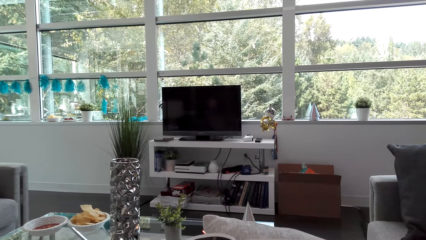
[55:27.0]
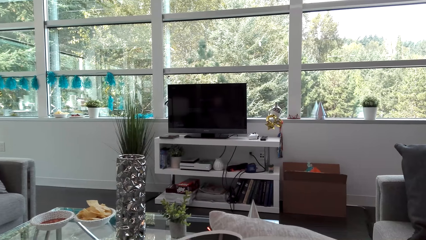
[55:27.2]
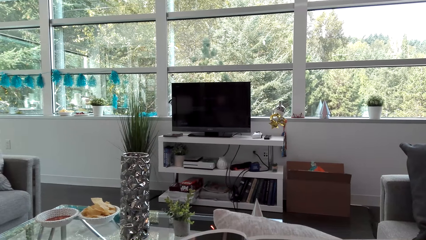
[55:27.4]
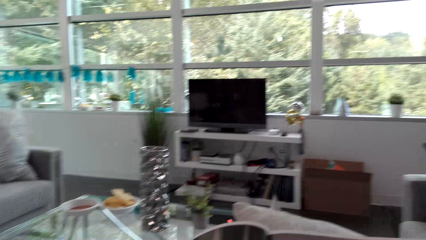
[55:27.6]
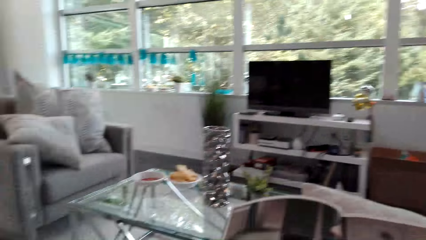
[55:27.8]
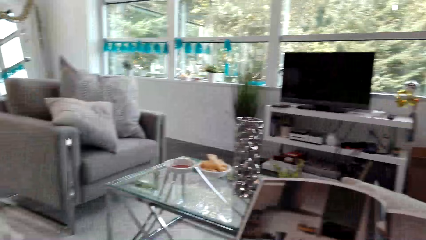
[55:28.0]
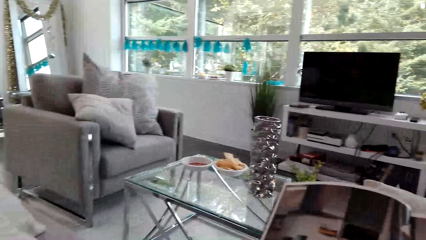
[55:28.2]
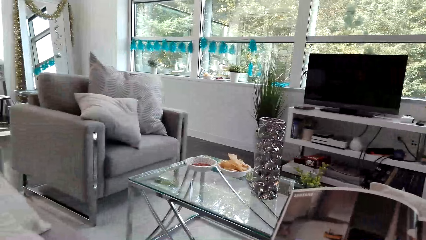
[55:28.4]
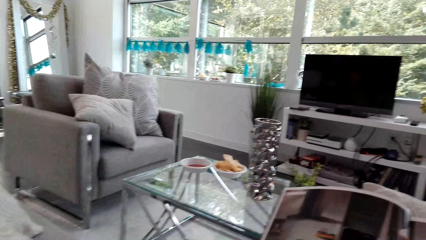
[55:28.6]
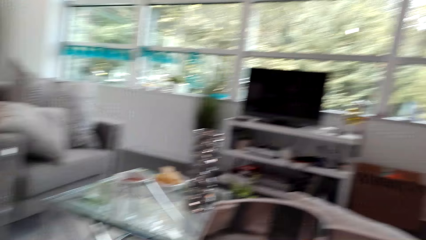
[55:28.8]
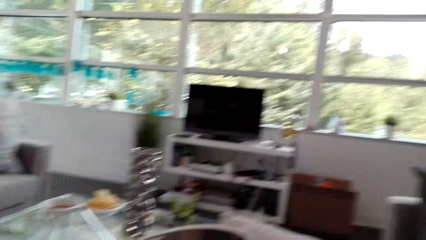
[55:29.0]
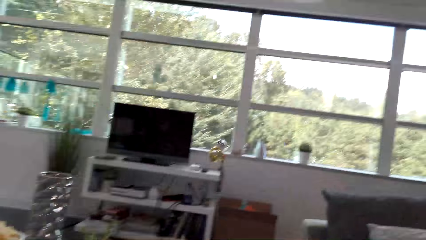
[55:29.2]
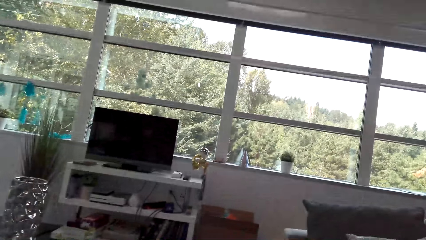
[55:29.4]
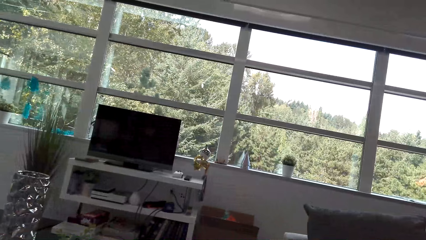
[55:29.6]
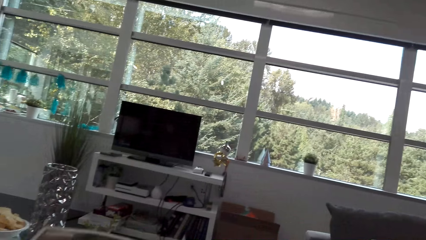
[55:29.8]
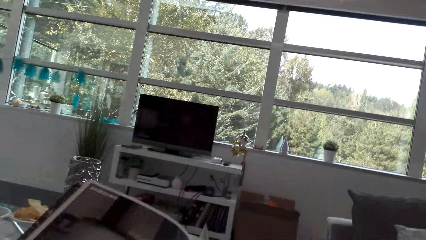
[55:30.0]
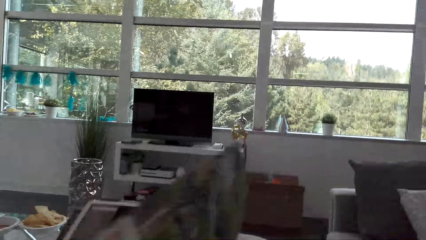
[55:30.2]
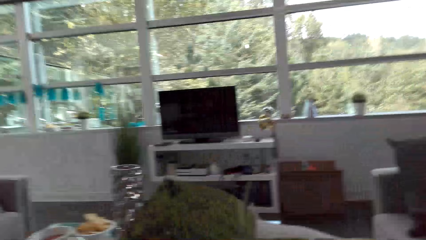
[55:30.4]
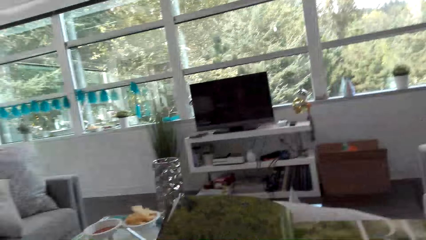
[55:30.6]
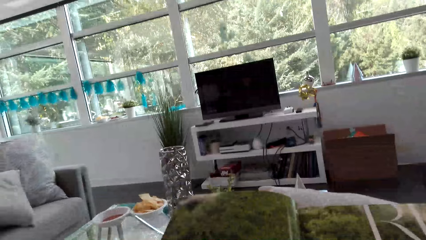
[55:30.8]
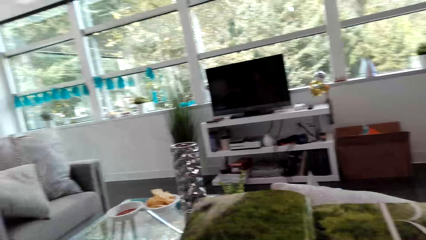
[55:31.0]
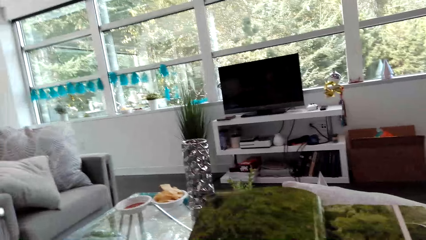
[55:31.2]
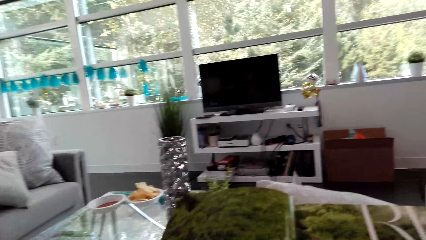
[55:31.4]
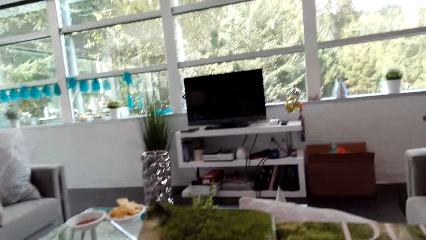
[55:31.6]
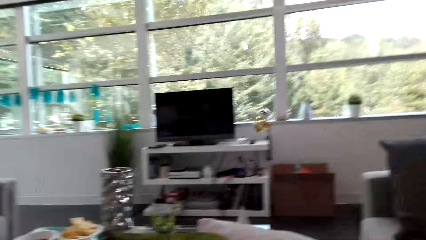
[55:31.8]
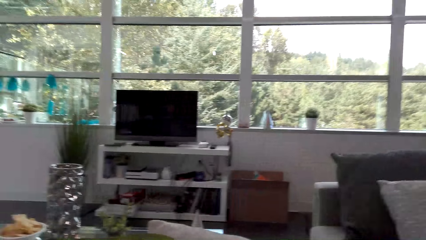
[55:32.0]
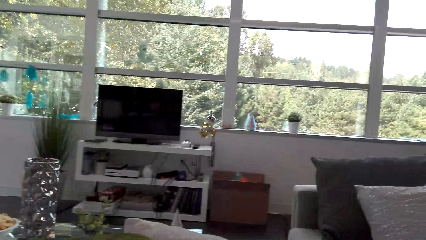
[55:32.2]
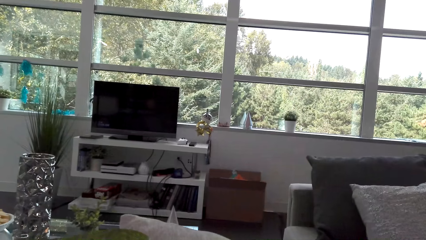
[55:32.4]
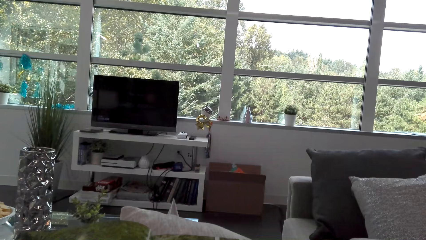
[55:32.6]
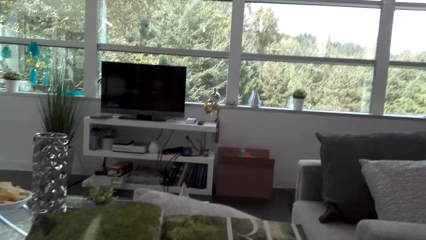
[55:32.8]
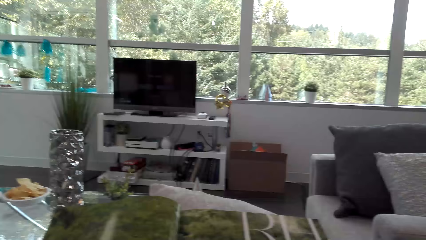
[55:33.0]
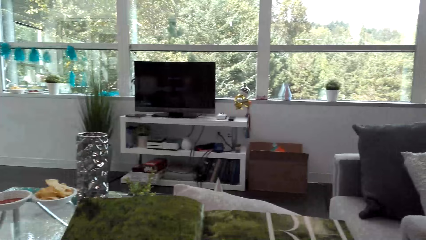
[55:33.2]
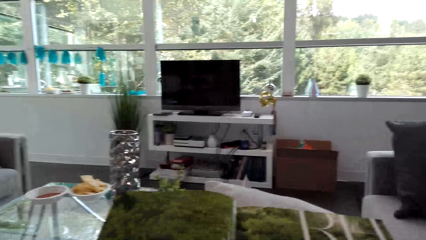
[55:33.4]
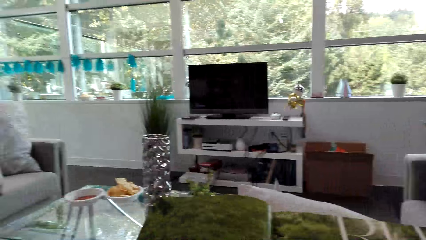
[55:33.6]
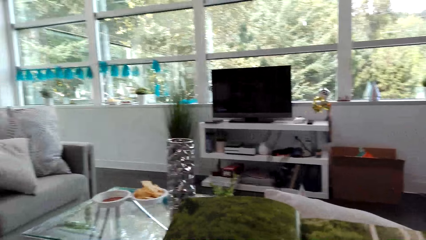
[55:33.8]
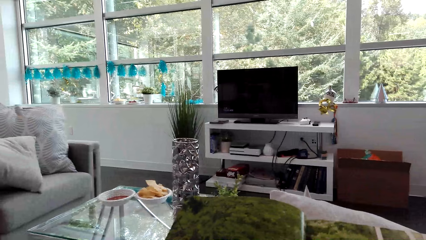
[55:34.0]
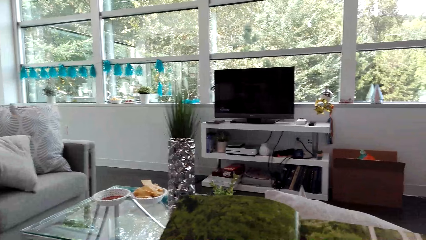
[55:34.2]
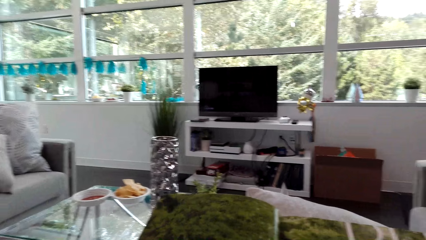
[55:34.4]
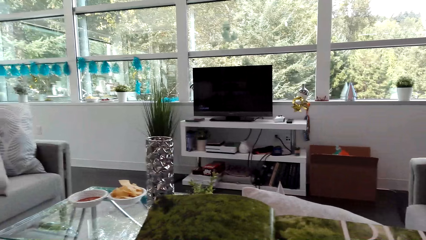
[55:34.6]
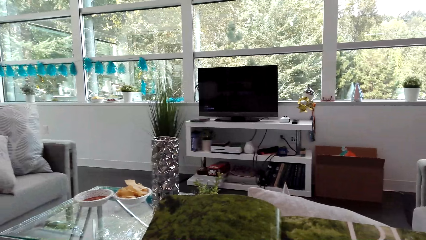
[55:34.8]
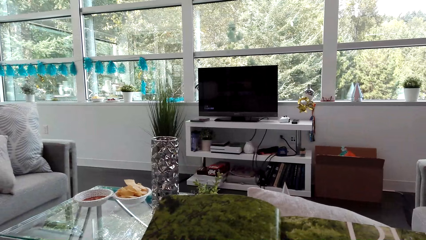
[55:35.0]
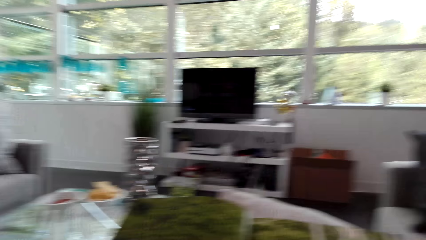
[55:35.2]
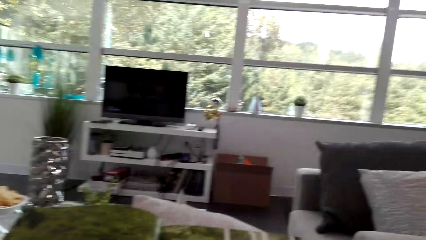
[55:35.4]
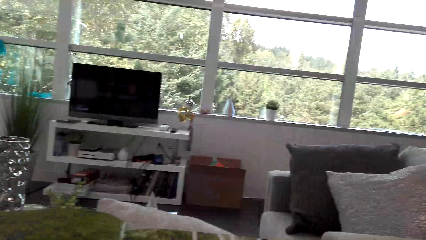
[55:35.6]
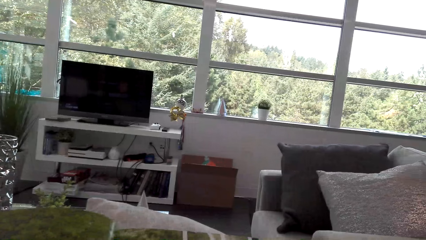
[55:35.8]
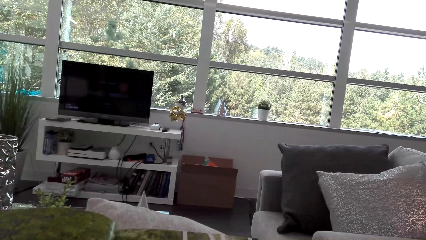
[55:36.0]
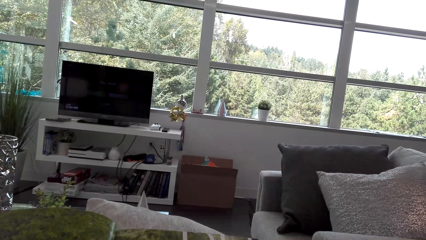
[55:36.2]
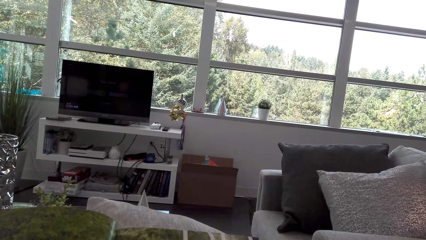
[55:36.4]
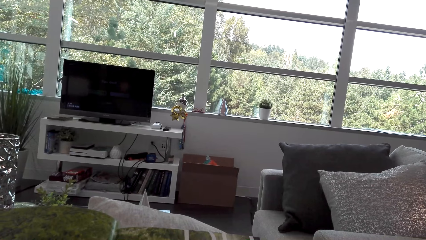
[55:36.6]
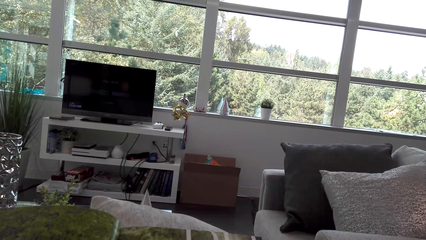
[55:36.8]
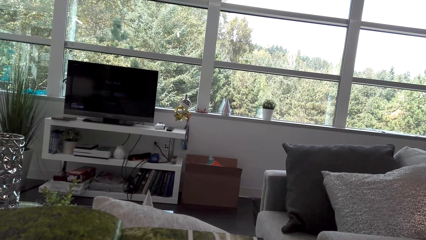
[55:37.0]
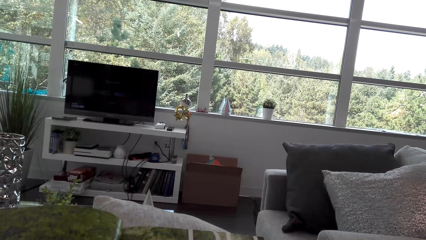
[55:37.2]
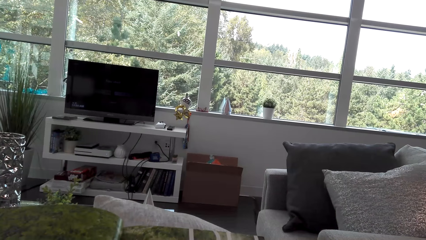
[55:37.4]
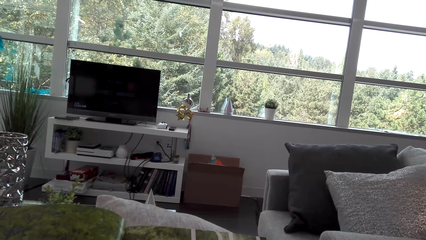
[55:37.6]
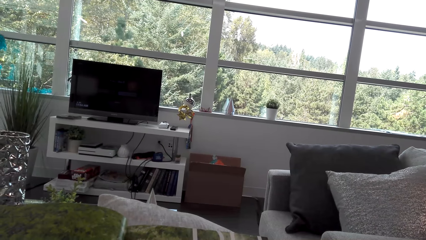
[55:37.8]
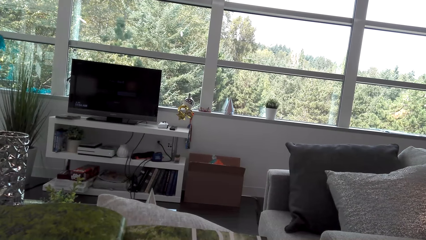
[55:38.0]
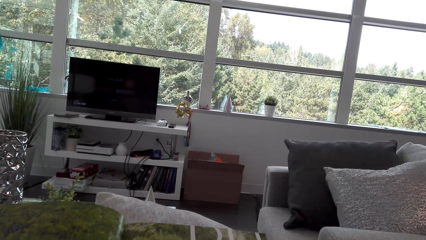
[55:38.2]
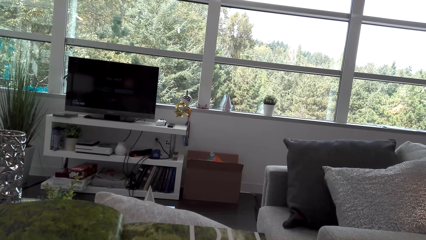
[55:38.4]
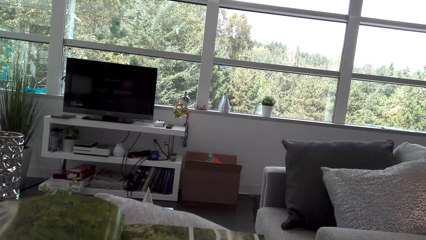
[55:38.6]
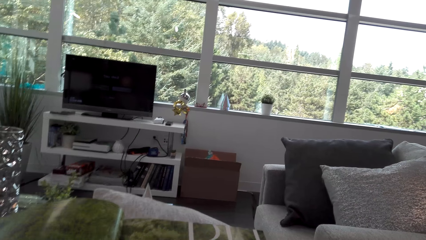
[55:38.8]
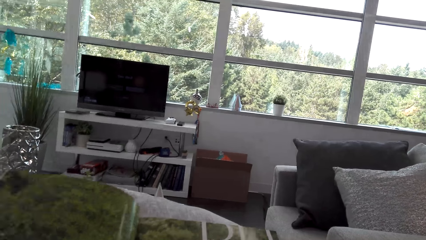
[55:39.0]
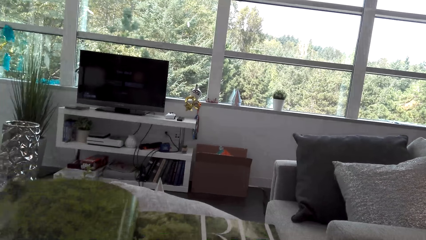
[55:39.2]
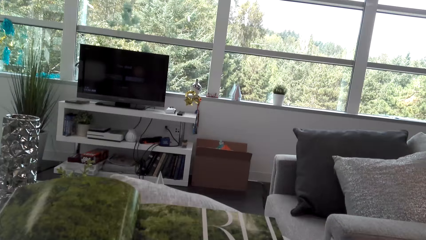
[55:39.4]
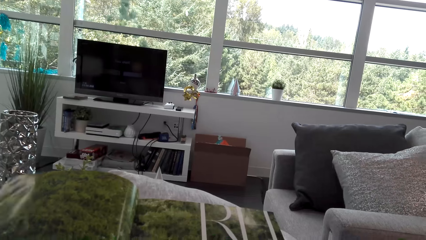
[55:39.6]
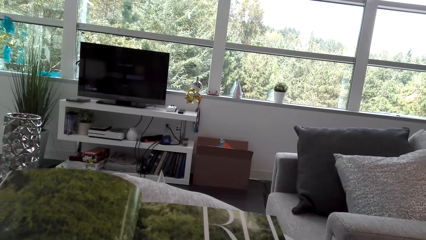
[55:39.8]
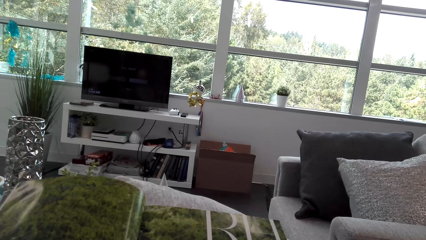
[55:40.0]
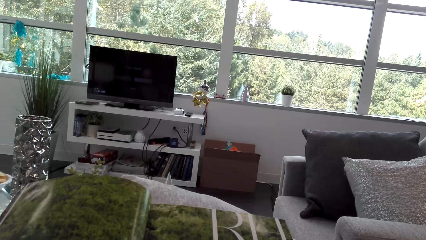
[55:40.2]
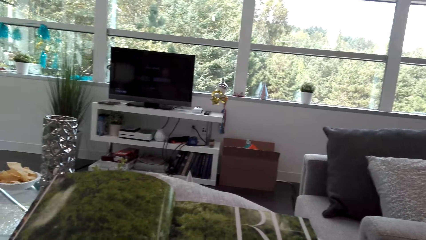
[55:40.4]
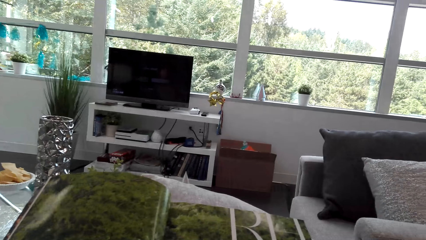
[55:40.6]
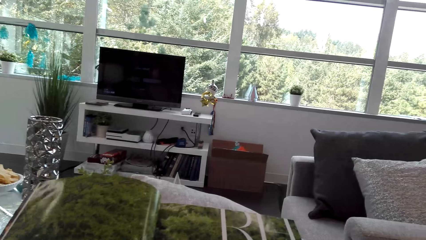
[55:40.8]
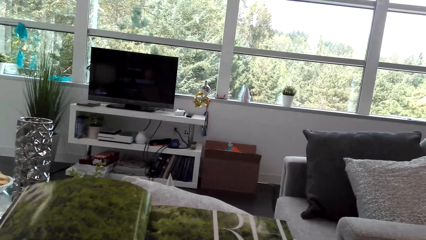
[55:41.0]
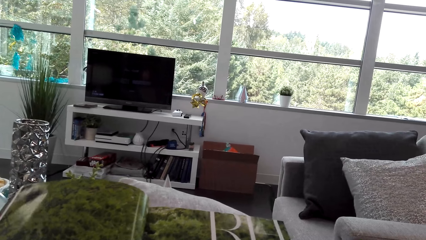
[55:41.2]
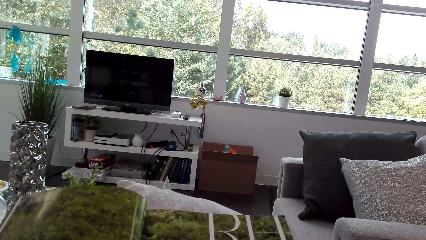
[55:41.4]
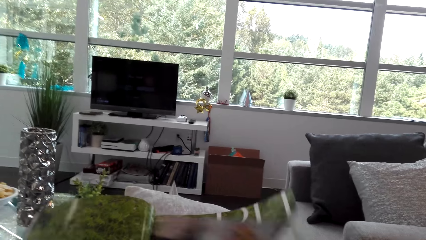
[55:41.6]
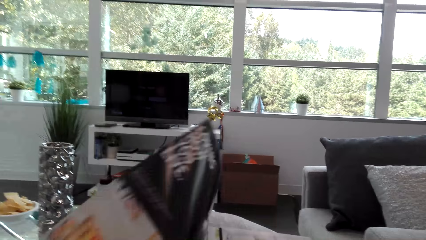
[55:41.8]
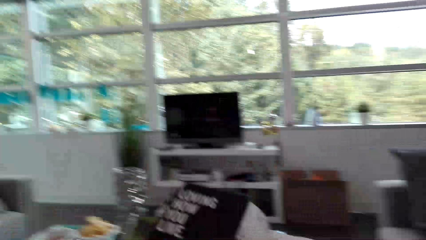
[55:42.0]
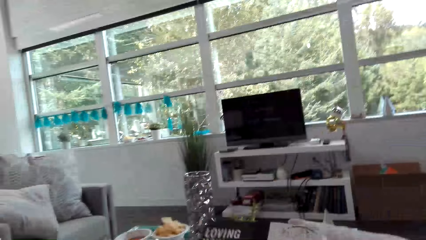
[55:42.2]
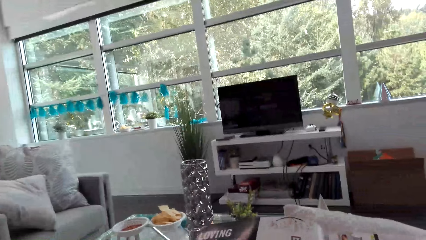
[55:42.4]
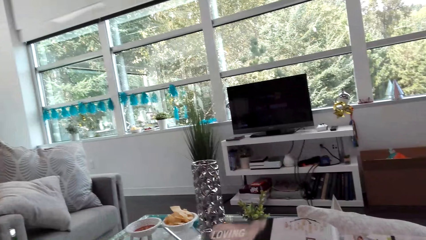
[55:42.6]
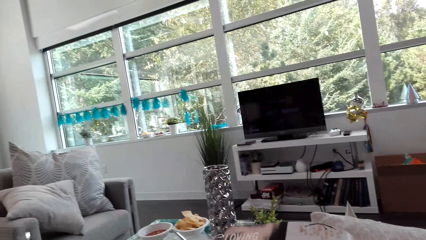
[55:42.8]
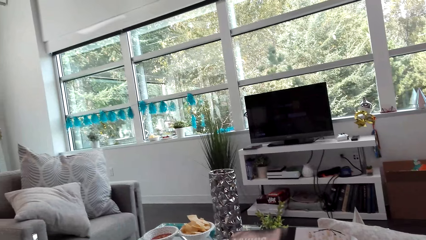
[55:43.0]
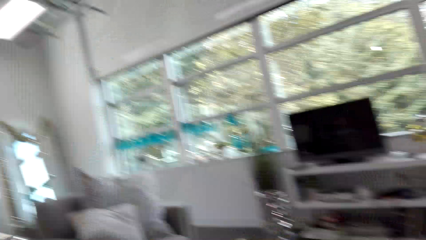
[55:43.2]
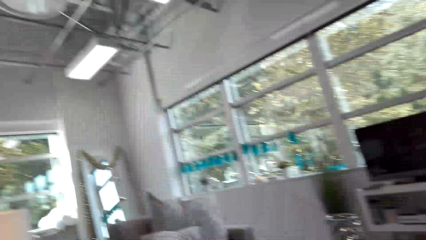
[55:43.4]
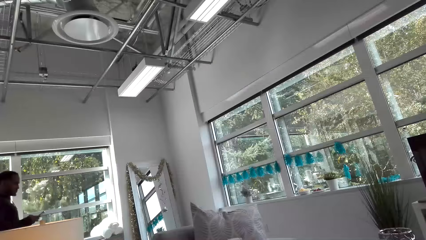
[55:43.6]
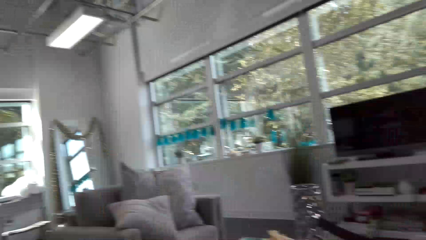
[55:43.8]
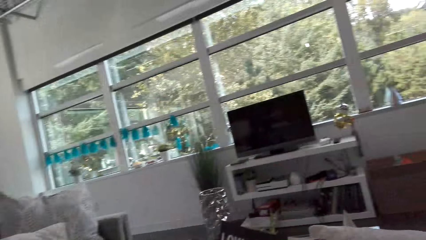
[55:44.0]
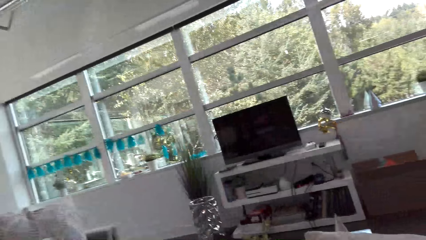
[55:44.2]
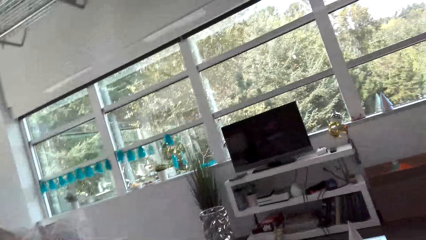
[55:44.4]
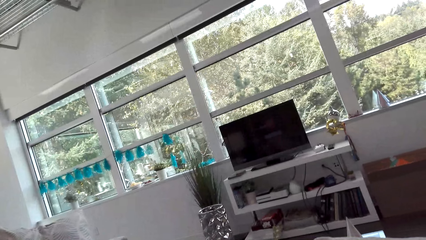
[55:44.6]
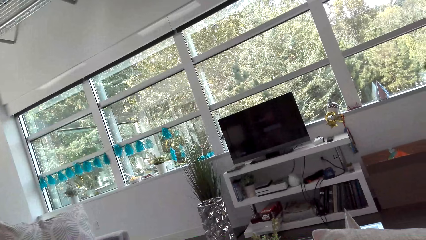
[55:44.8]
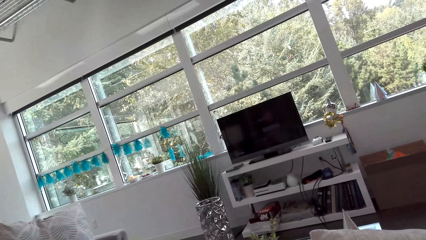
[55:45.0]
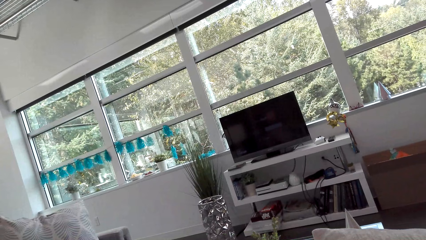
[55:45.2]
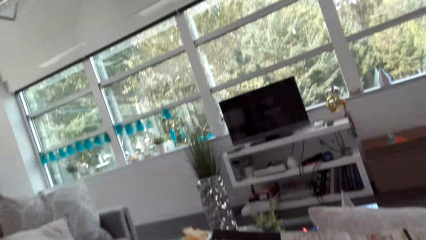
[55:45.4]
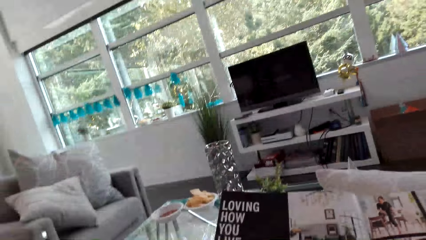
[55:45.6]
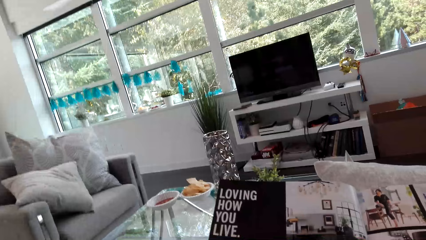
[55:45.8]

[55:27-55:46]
The camera wearer looks around. They turn a book page. They read a book. They turn a book page. They read the book. They look around. A man looks around.
